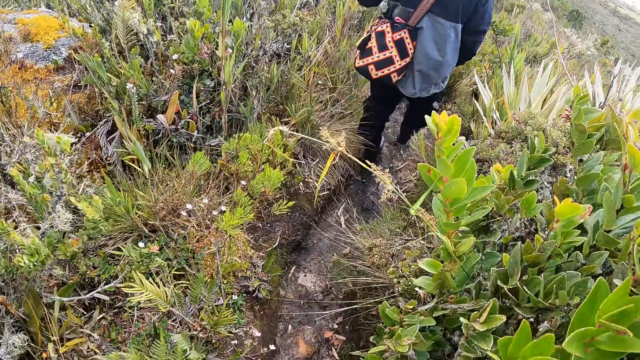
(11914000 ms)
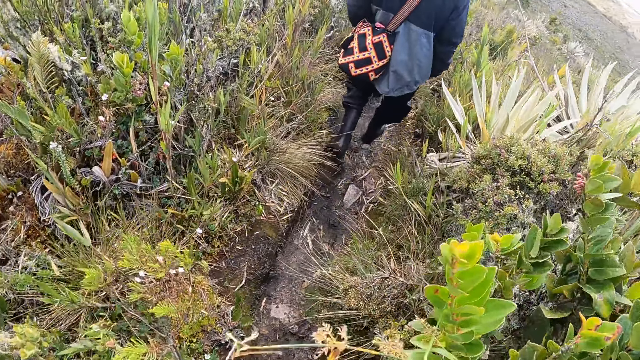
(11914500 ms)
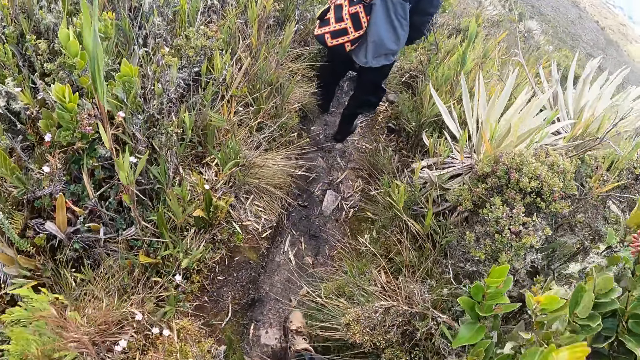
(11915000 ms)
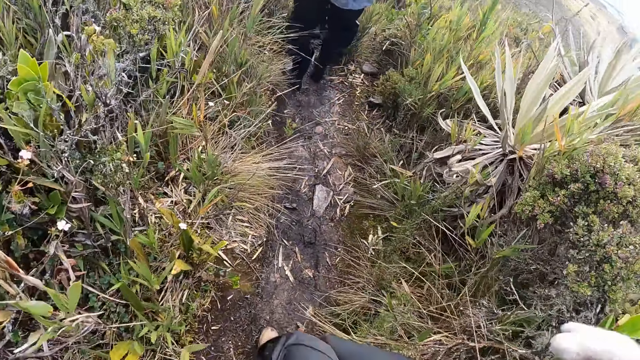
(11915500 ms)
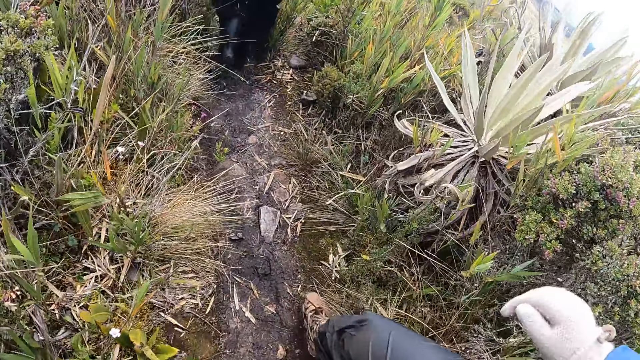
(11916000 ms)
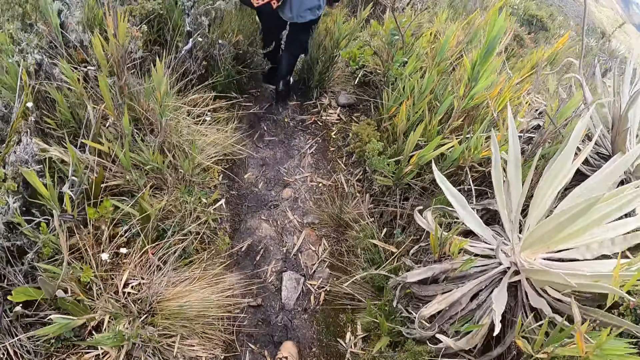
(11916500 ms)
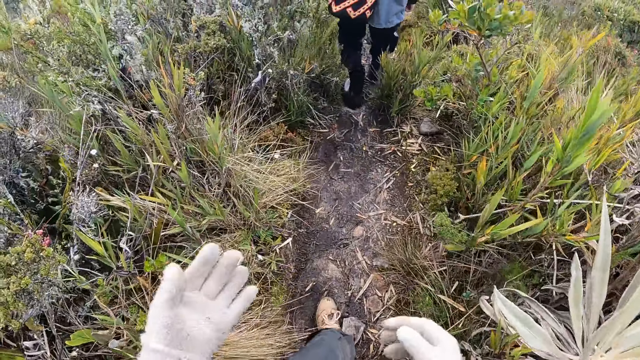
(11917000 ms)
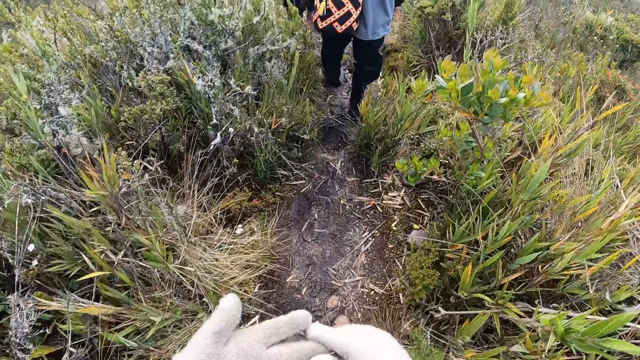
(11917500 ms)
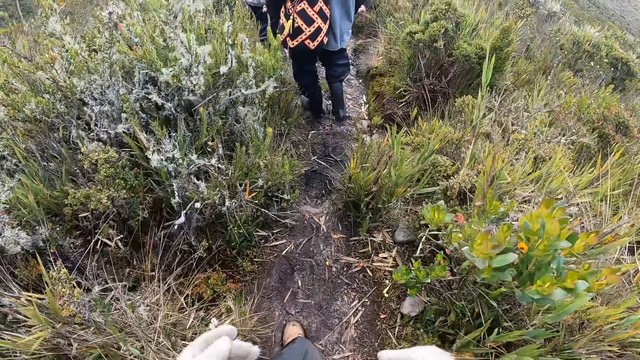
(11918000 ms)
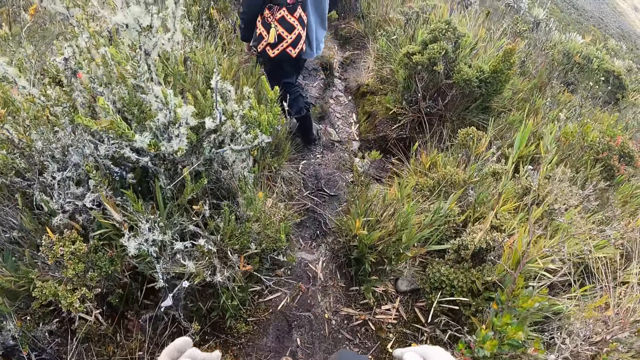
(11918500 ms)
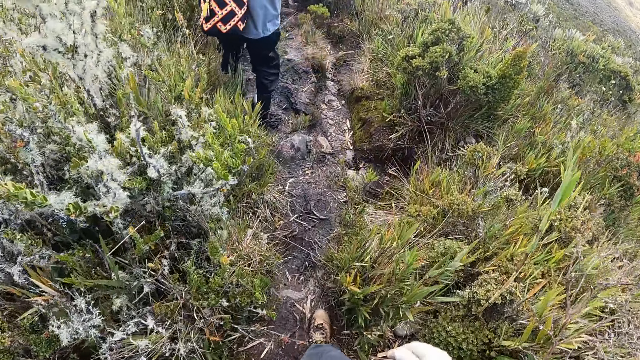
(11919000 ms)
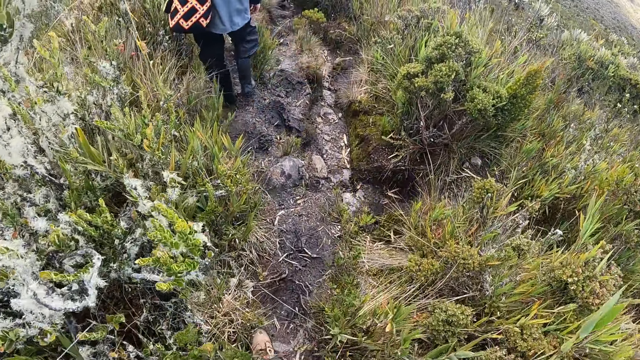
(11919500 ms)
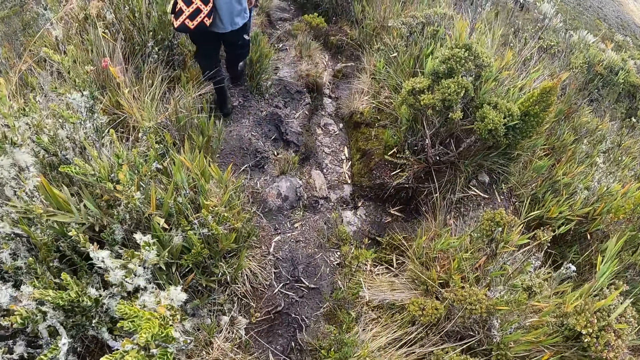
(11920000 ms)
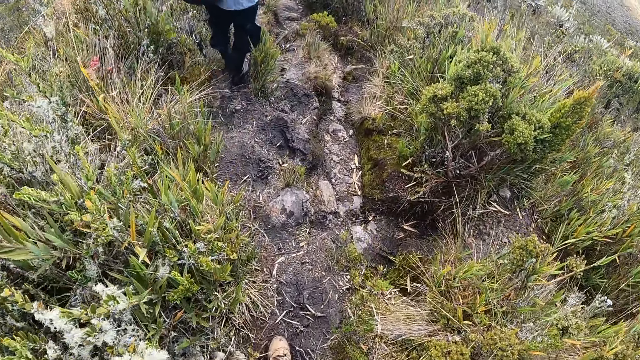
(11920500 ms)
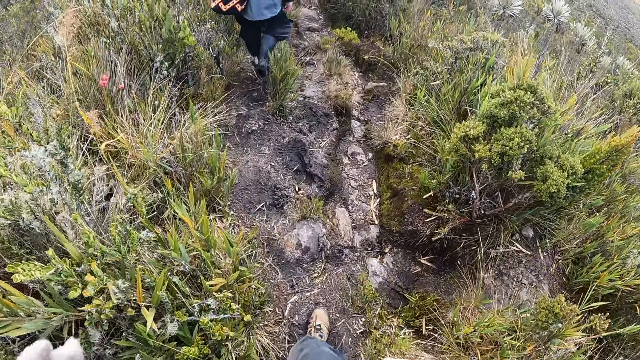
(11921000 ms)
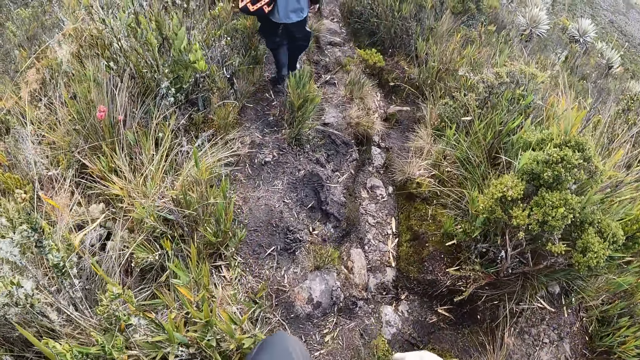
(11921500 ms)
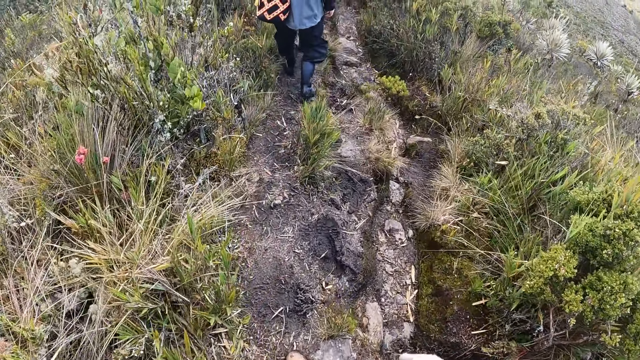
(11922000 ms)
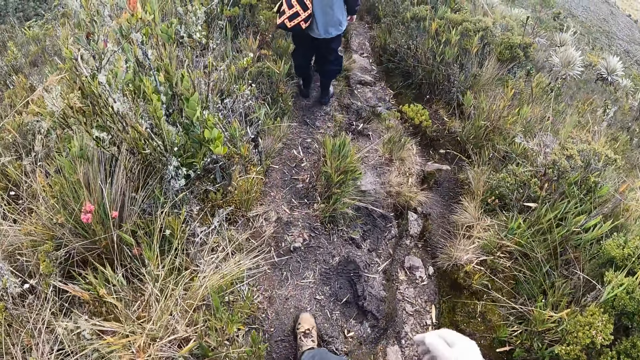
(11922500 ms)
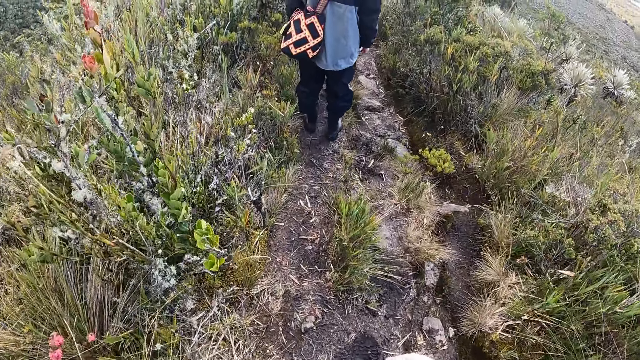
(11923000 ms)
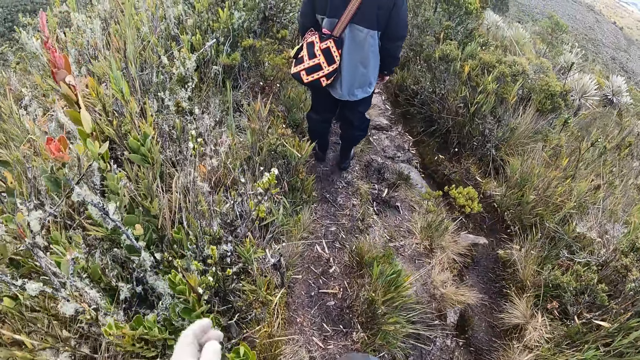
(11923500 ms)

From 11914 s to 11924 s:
The camera wearer walks and looks at the hands. He adjusts a glove on his left hand with his right hand.

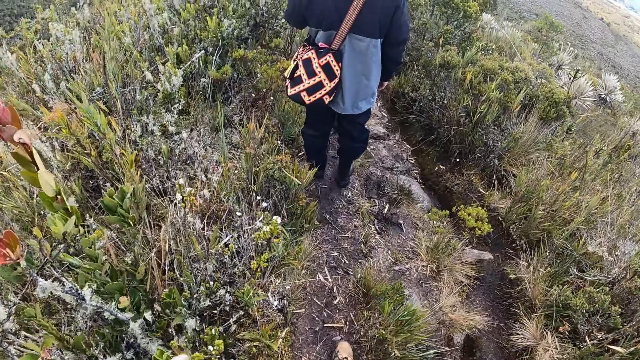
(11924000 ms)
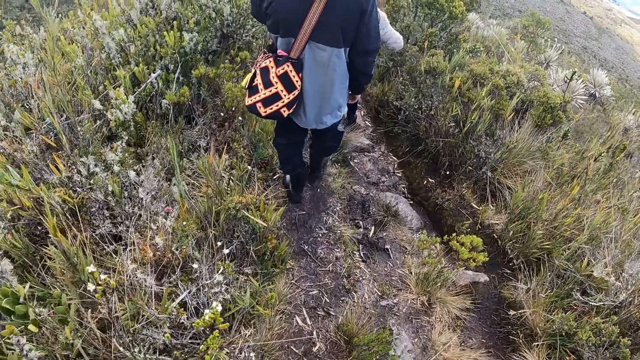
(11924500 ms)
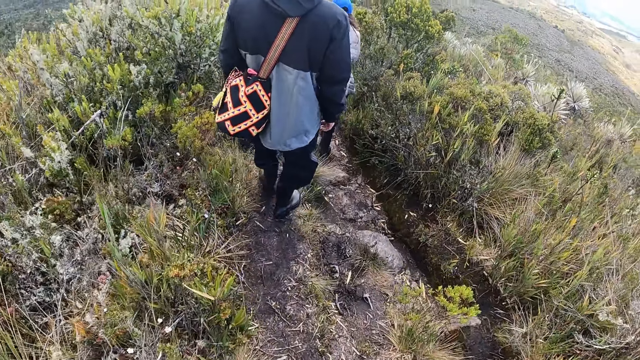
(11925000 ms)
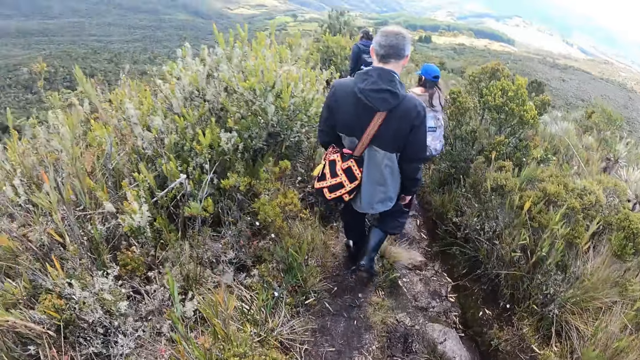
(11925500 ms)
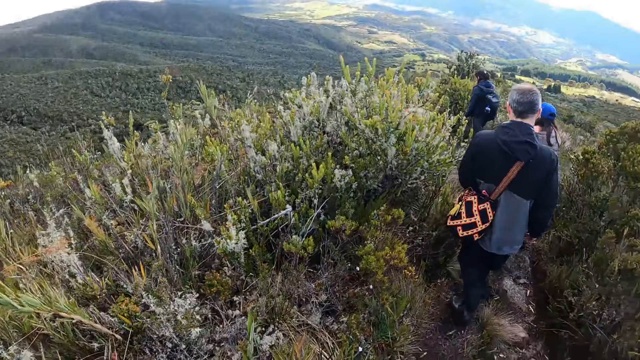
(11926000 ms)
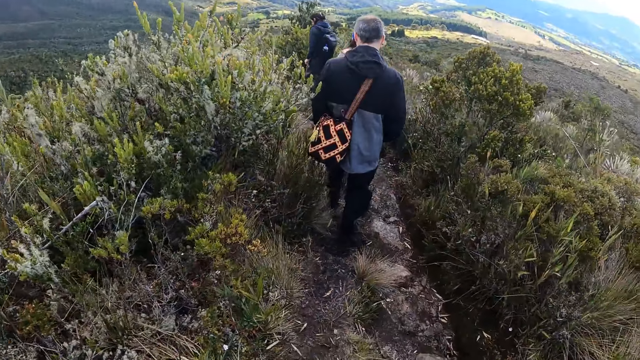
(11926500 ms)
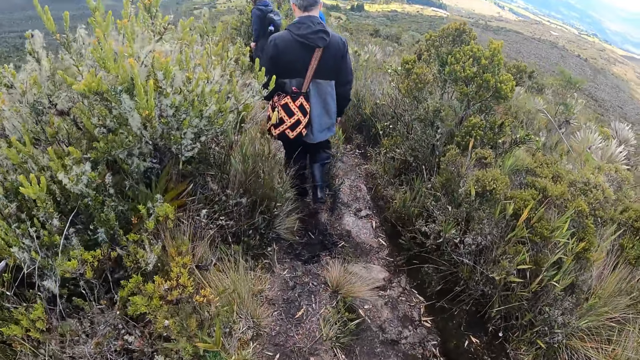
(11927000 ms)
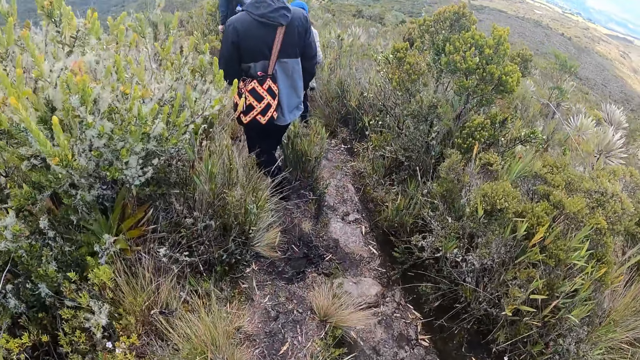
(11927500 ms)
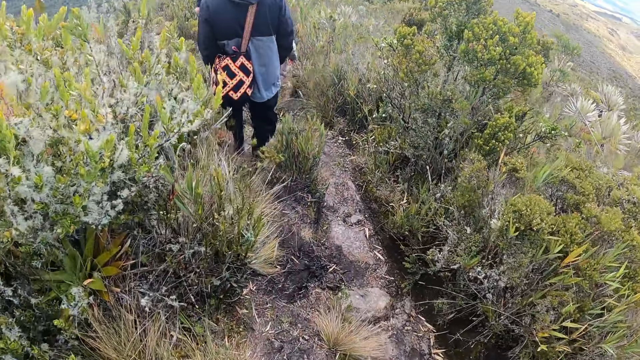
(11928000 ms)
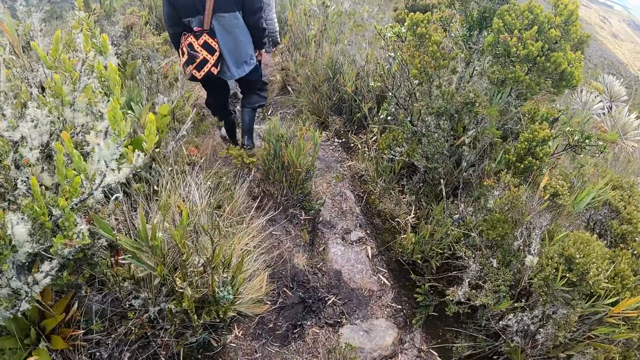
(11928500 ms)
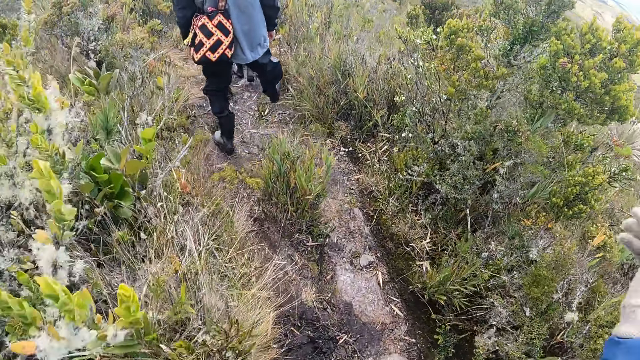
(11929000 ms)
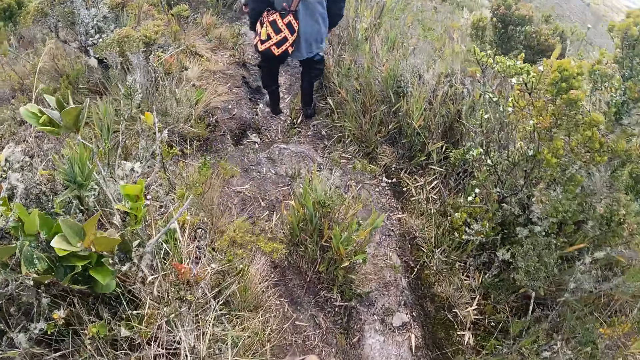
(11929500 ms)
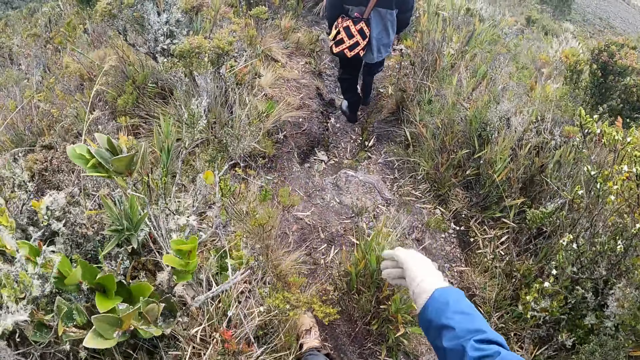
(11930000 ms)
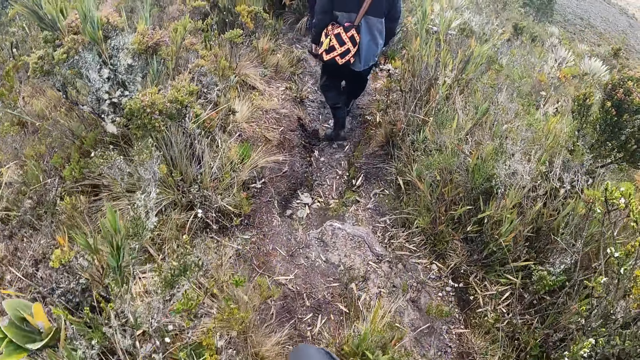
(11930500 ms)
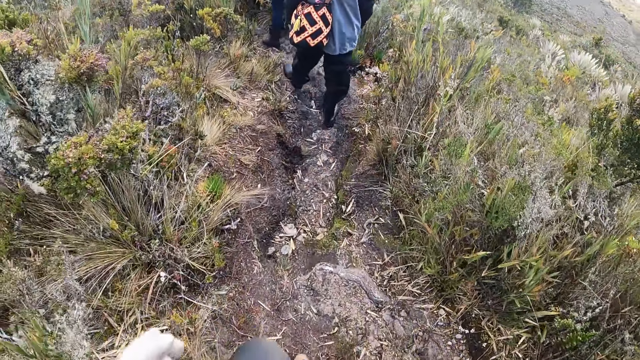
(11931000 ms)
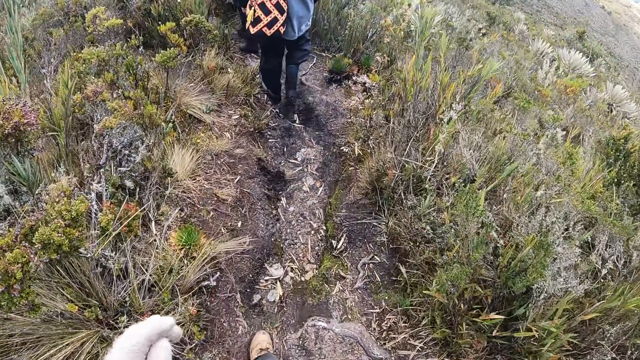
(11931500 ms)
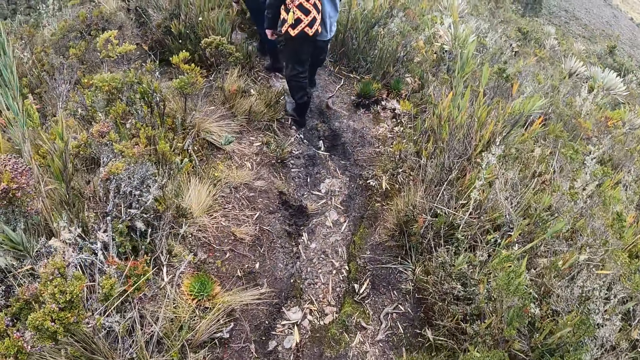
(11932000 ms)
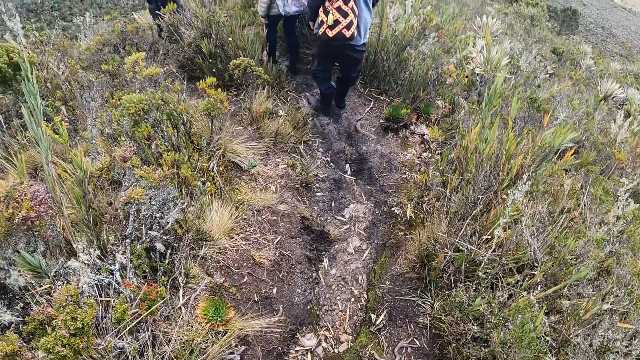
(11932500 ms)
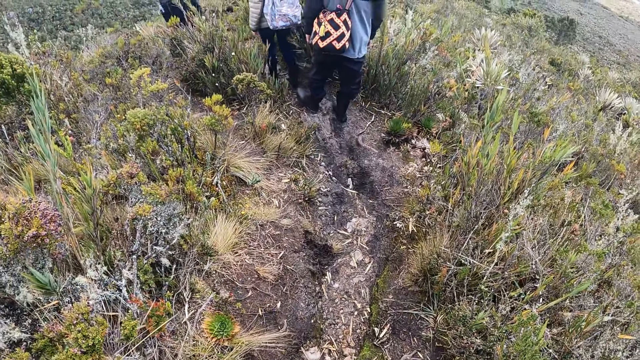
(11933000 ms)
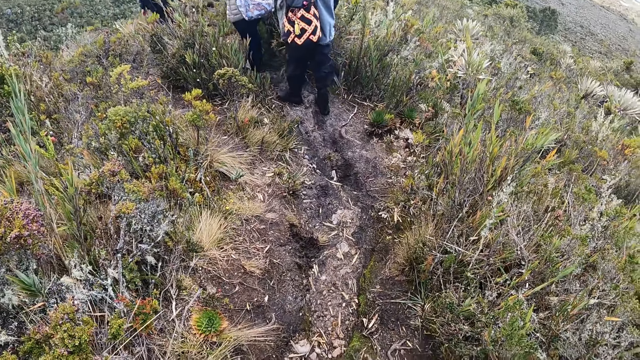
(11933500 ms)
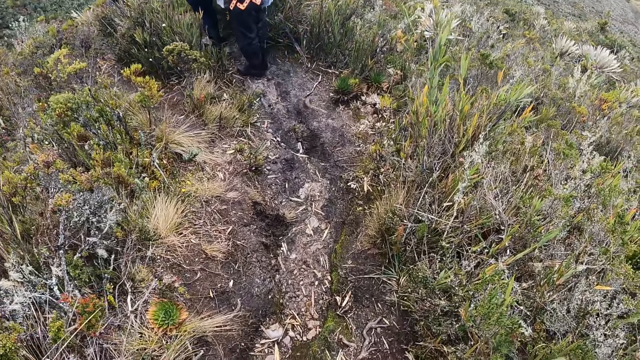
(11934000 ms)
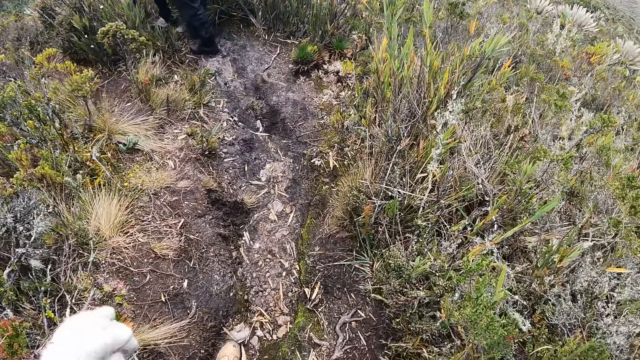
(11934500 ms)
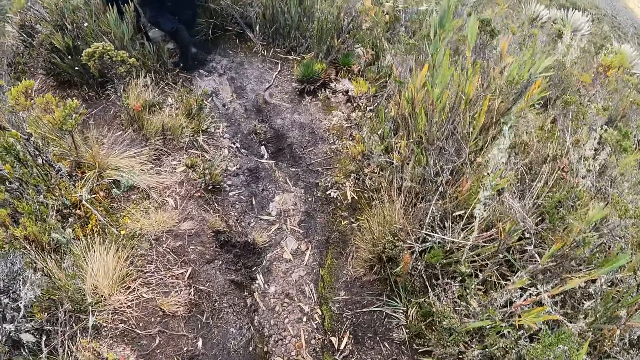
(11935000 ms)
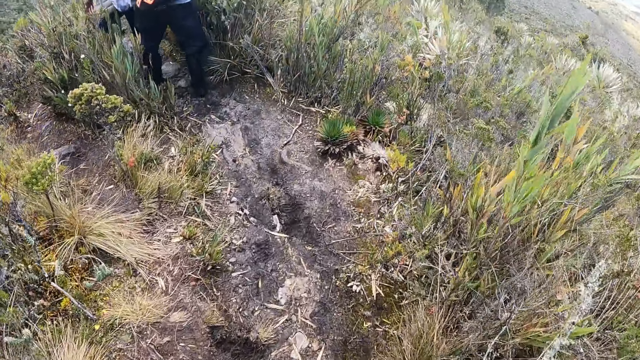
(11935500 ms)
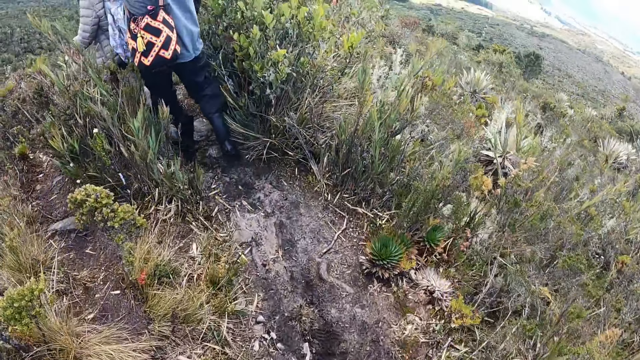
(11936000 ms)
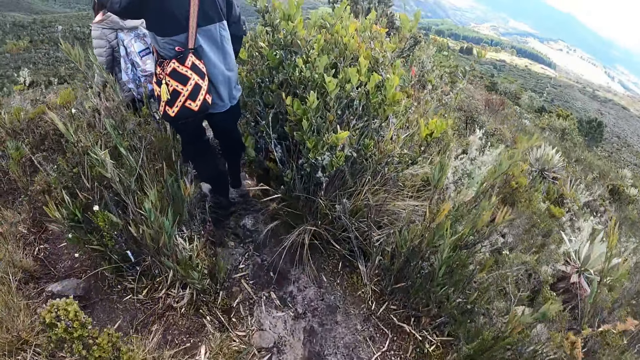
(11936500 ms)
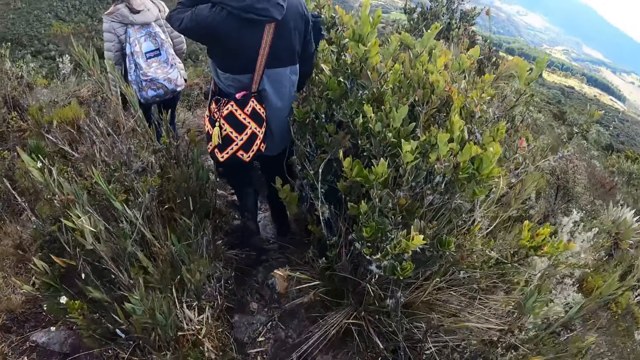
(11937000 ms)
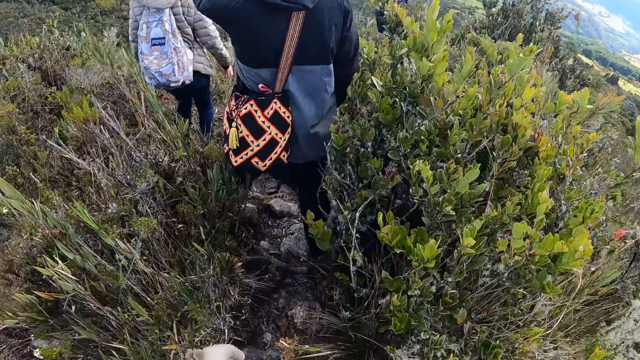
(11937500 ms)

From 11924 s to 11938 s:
The camera wearer walks and looks around. They walk and lift the hand up.
